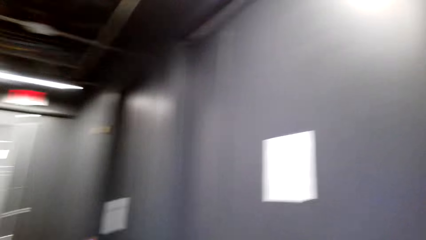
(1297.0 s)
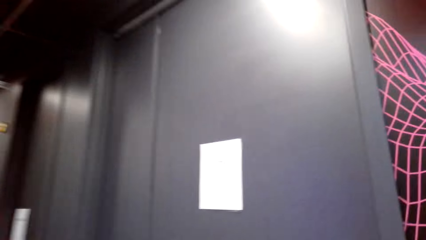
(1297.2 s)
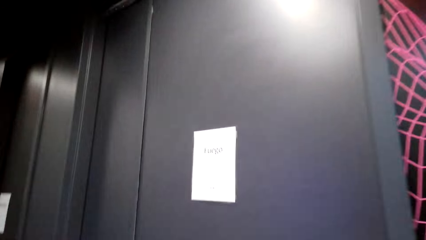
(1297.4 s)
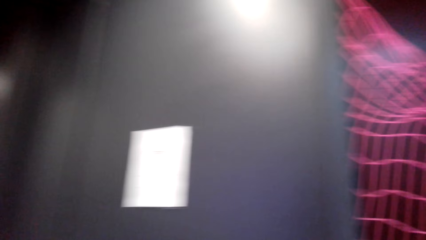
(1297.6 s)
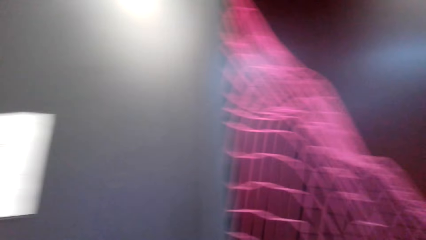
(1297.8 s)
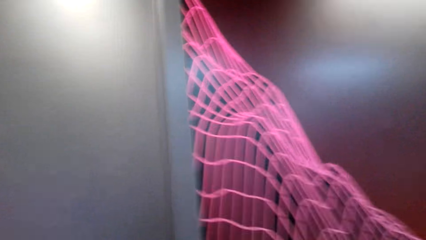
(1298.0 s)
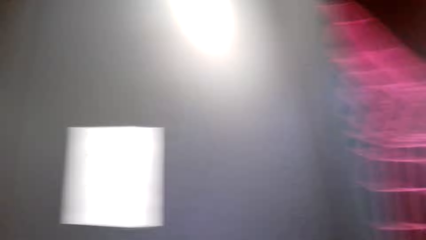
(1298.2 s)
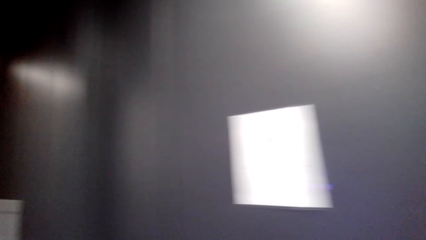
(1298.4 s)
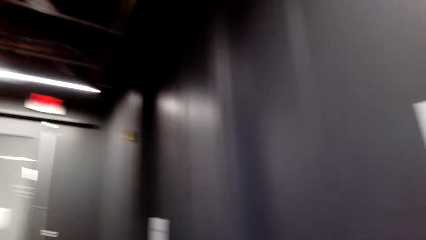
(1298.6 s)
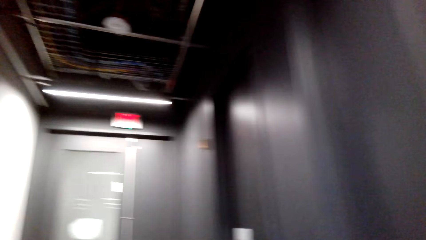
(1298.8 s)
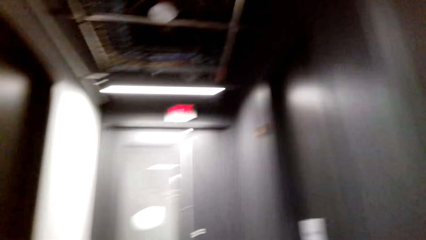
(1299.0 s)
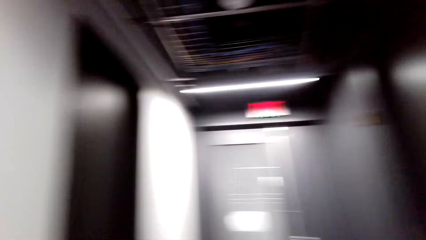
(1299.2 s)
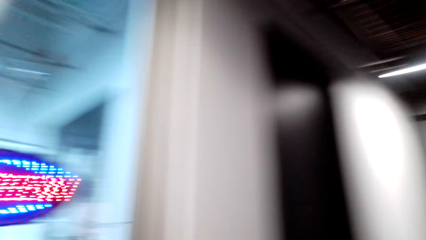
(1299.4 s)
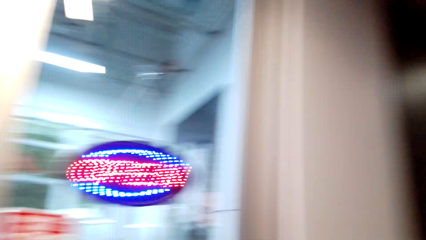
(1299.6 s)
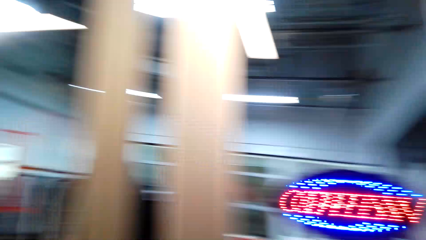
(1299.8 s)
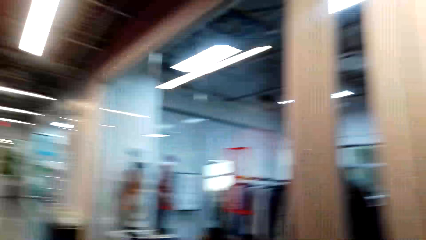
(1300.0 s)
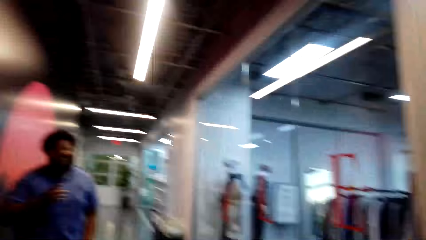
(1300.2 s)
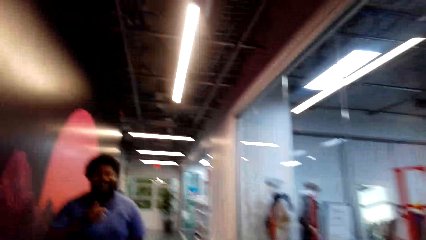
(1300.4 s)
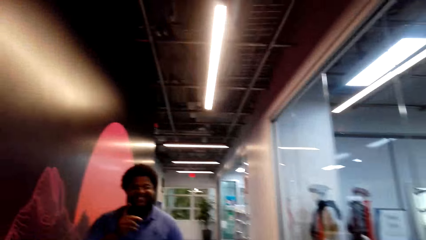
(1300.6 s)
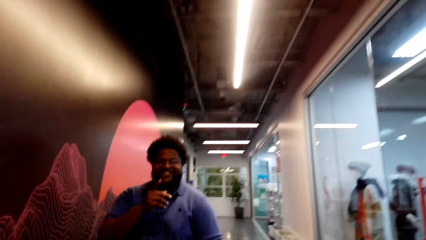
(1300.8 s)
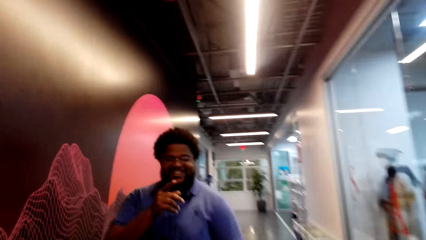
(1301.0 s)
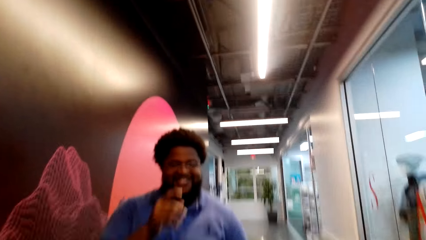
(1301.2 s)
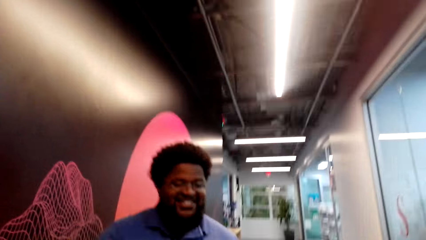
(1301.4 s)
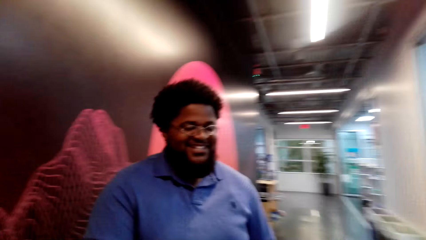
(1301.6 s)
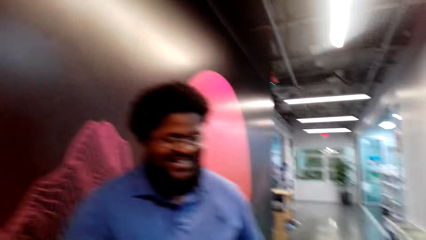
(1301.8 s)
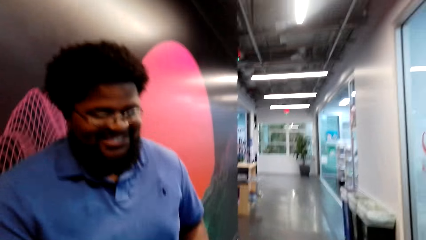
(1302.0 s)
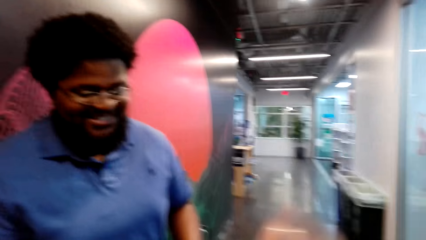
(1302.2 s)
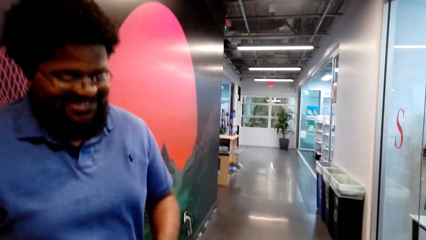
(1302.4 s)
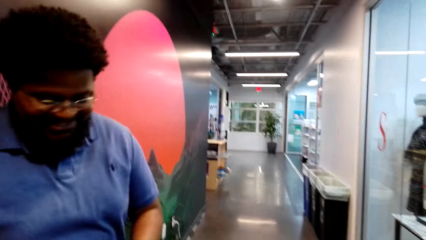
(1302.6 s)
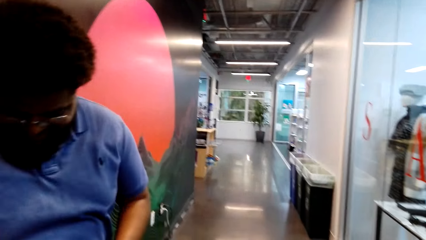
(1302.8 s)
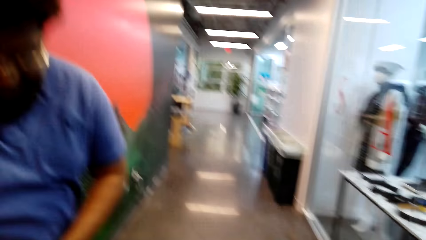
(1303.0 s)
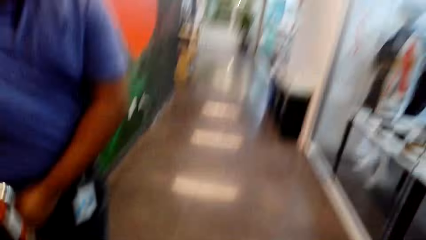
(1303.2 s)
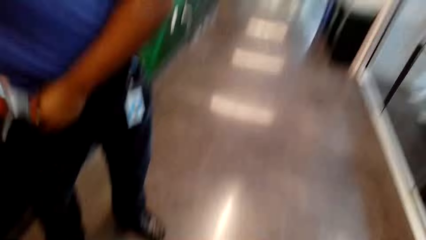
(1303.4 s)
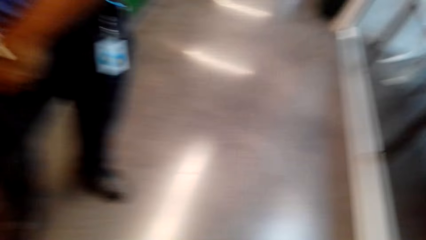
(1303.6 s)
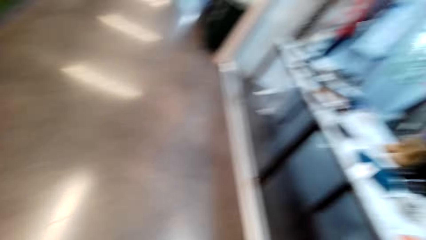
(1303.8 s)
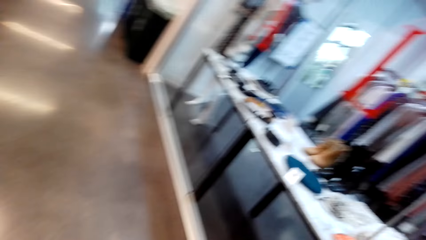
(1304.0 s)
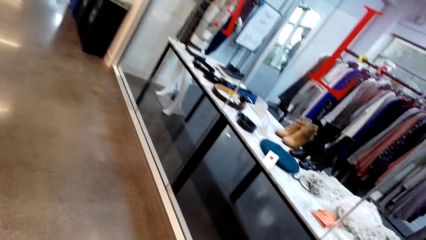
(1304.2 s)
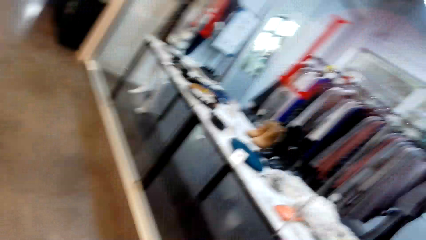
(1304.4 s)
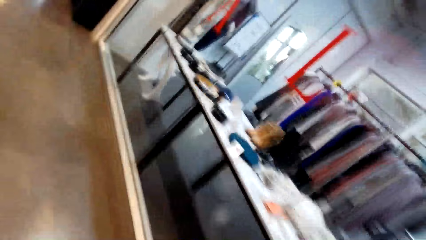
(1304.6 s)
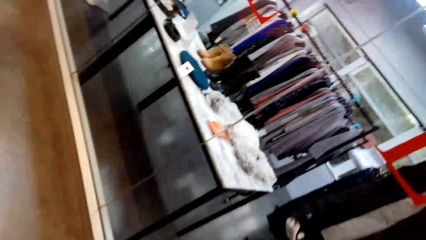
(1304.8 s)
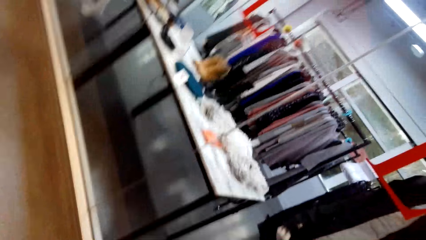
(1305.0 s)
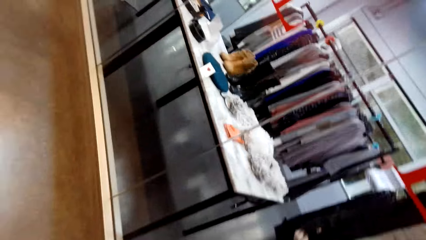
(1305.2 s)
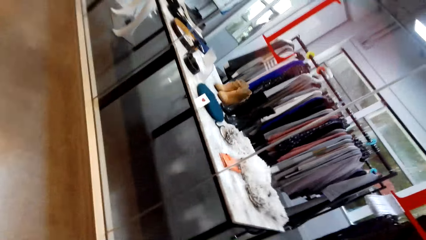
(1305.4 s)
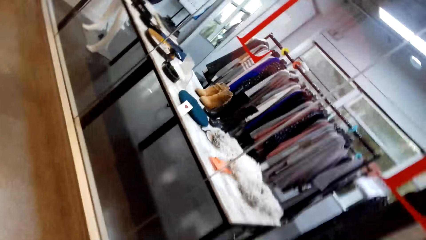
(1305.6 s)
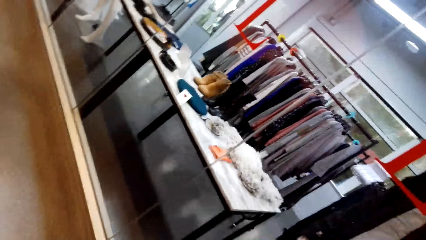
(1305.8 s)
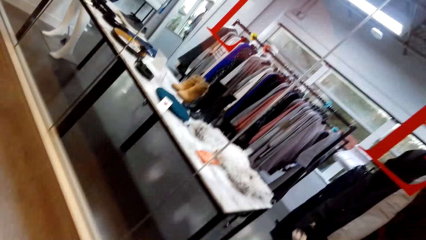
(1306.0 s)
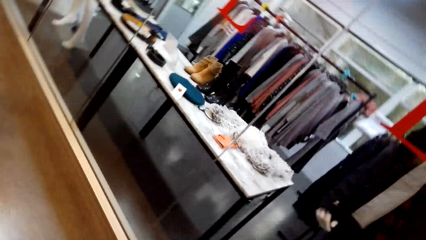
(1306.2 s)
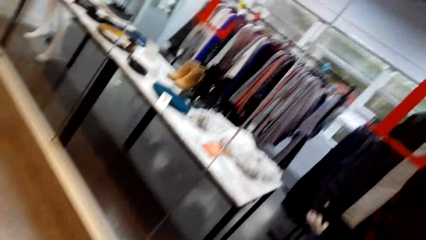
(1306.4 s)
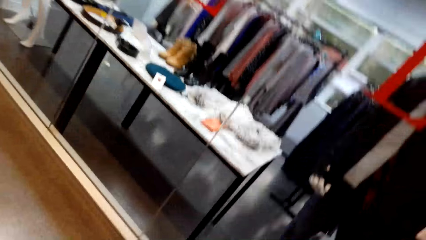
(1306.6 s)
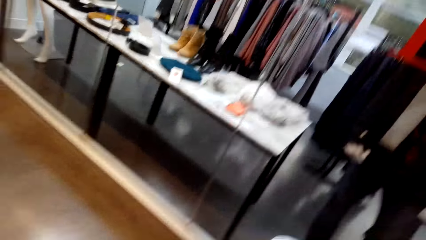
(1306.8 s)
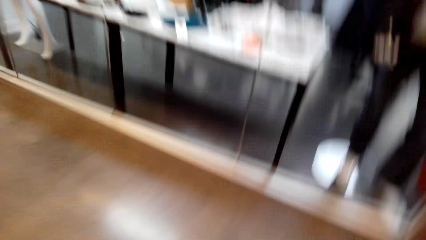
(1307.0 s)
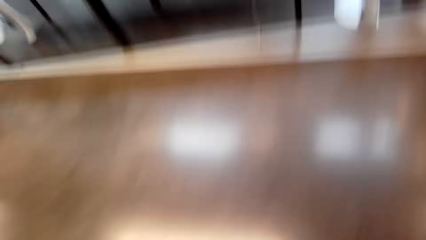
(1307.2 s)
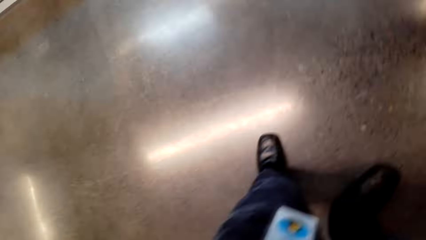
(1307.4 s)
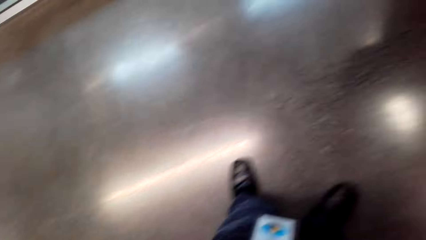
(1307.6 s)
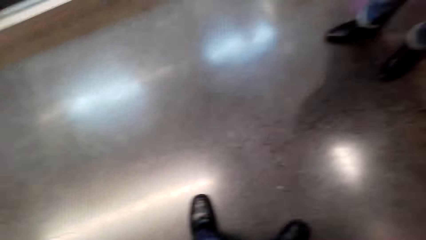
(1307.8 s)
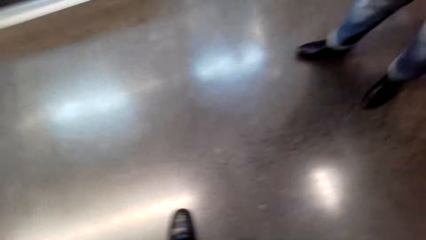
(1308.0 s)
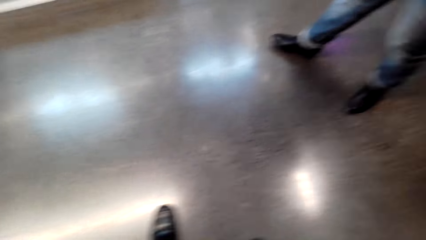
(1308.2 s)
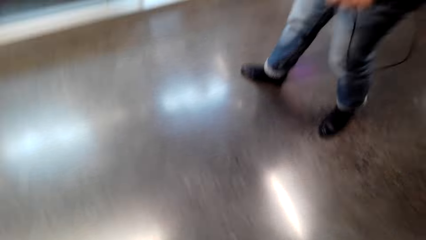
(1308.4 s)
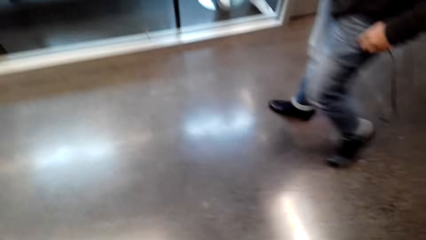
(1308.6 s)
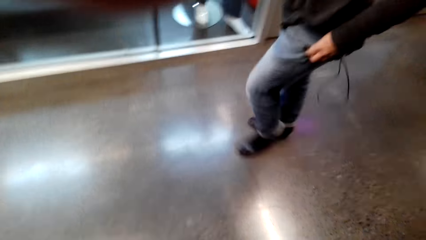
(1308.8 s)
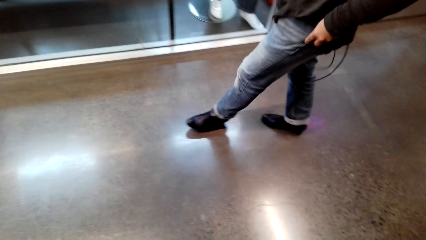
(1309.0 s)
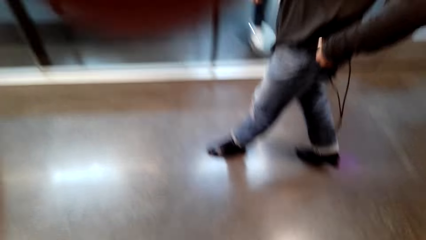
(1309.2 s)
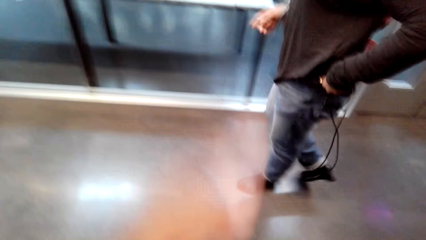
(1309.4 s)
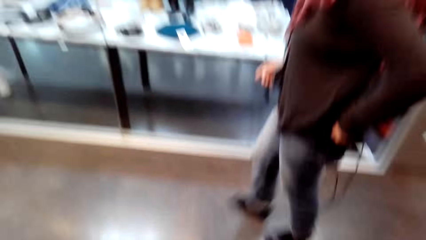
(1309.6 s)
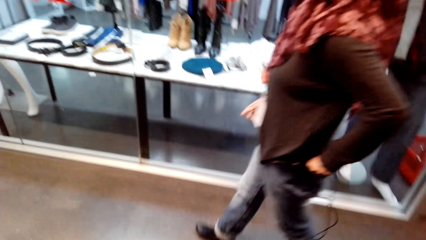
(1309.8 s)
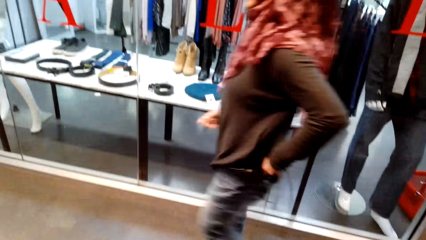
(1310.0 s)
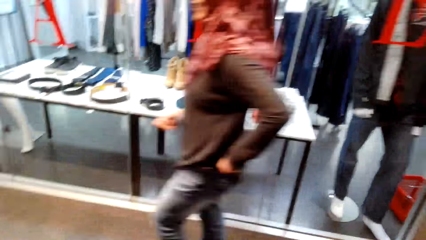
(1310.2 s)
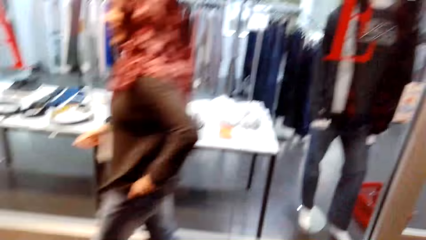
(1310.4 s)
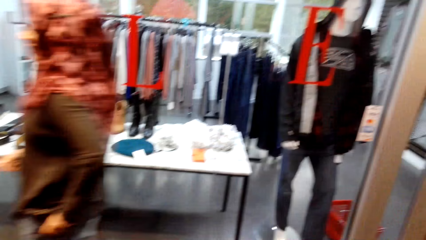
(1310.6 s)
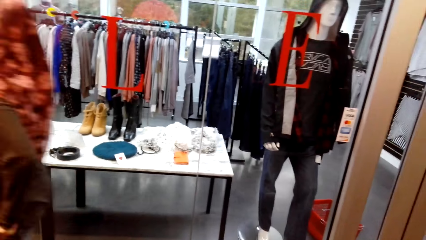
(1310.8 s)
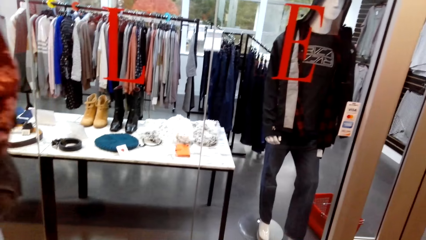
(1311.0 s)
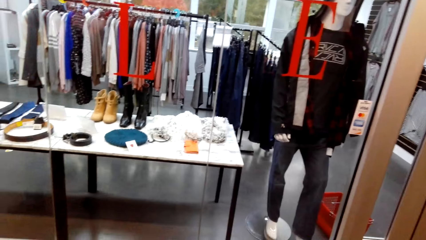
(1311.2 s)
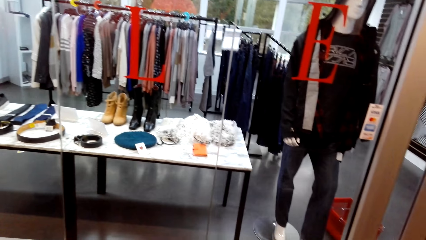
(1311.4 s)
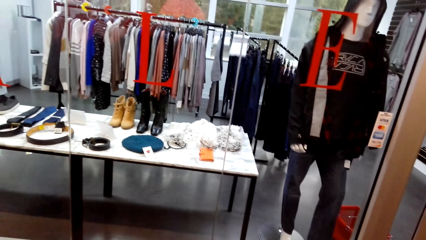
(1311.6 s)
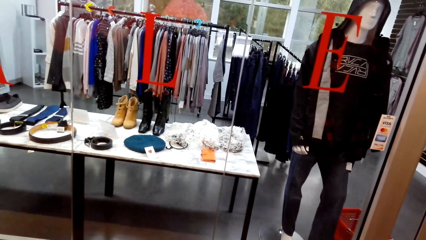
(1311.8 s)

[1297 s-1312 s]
A man walks around and touches the pocket. The camera wearer looks around. A woman walks around. The camera wearer looks around.
